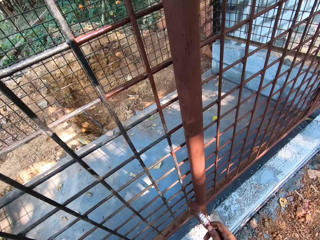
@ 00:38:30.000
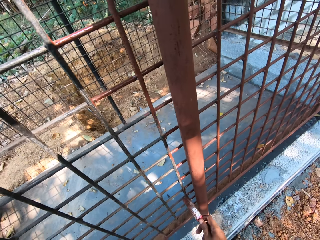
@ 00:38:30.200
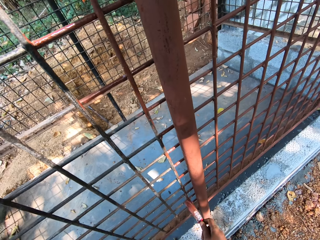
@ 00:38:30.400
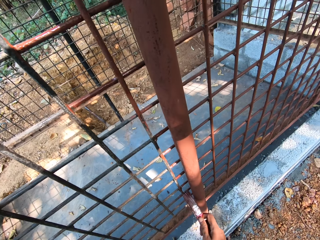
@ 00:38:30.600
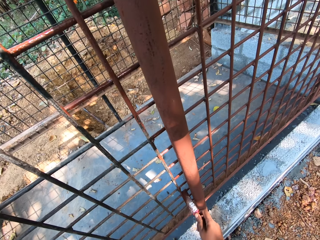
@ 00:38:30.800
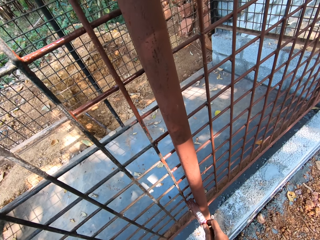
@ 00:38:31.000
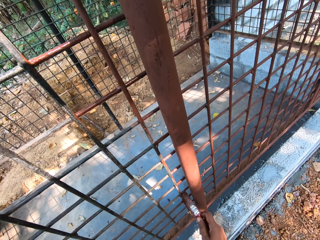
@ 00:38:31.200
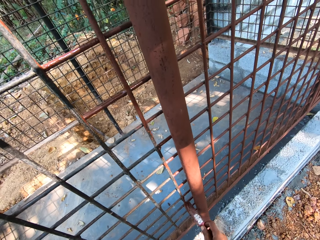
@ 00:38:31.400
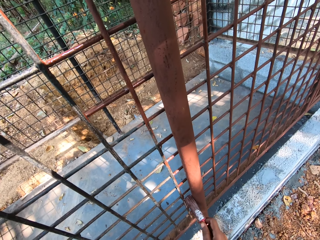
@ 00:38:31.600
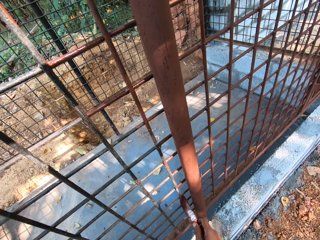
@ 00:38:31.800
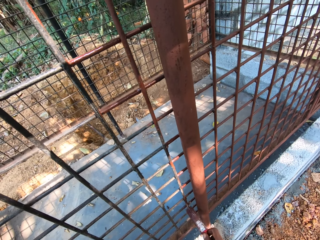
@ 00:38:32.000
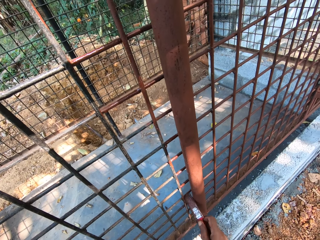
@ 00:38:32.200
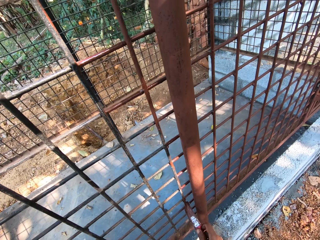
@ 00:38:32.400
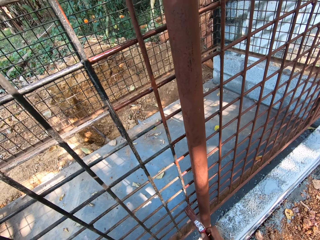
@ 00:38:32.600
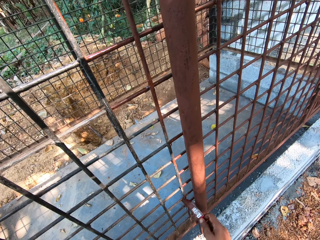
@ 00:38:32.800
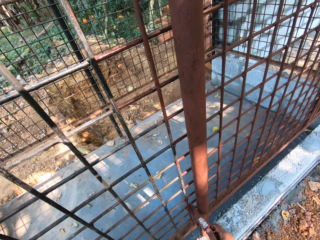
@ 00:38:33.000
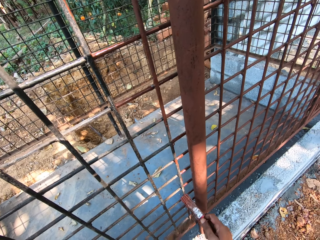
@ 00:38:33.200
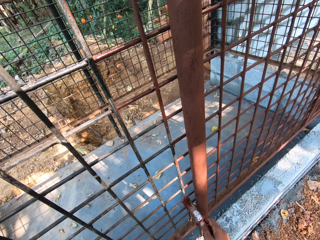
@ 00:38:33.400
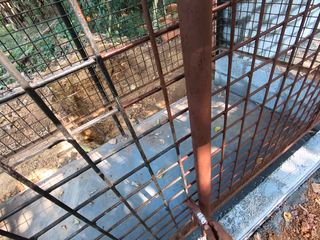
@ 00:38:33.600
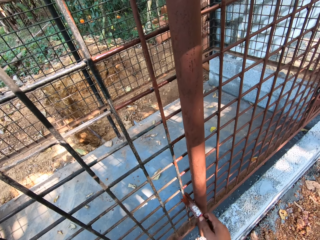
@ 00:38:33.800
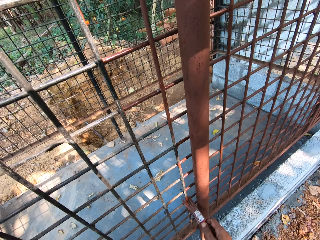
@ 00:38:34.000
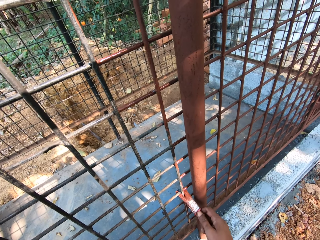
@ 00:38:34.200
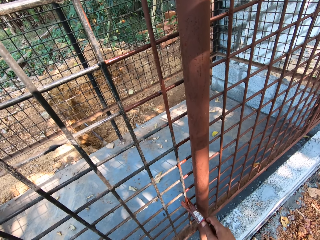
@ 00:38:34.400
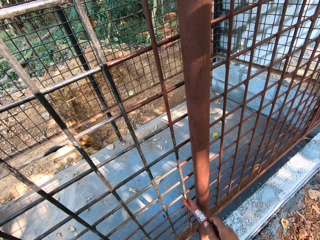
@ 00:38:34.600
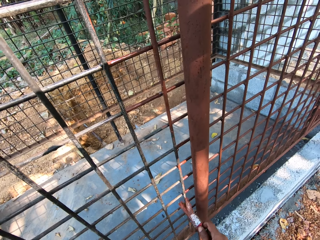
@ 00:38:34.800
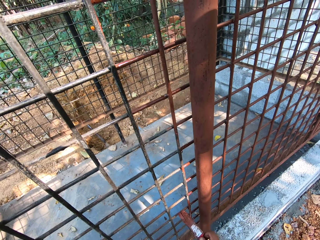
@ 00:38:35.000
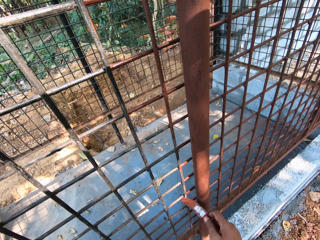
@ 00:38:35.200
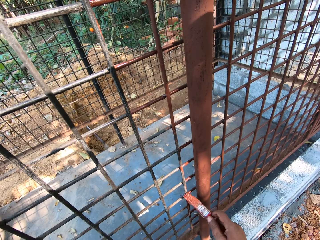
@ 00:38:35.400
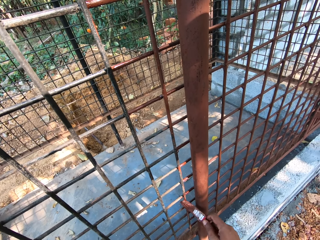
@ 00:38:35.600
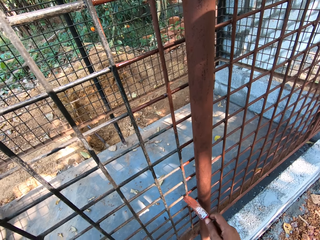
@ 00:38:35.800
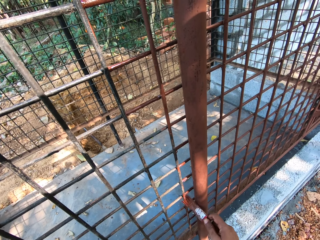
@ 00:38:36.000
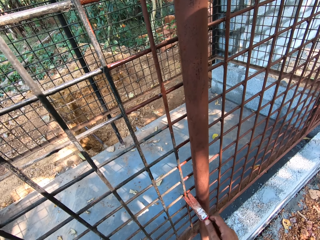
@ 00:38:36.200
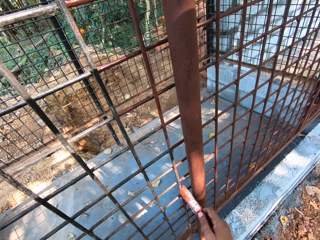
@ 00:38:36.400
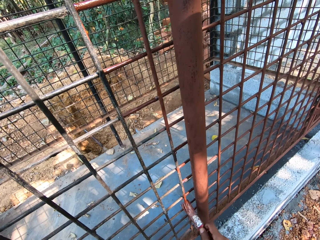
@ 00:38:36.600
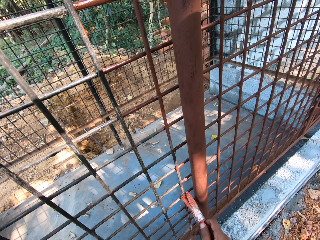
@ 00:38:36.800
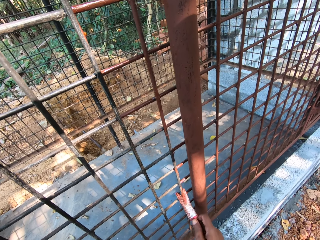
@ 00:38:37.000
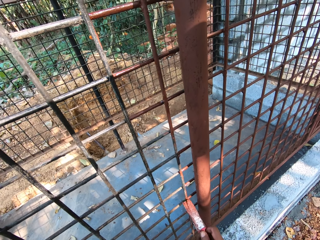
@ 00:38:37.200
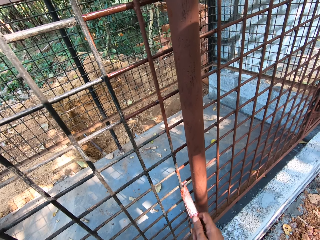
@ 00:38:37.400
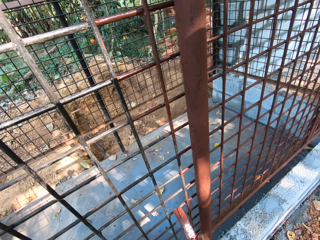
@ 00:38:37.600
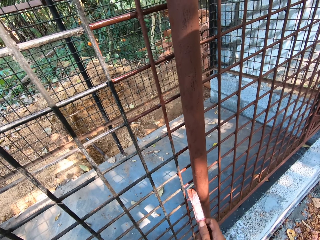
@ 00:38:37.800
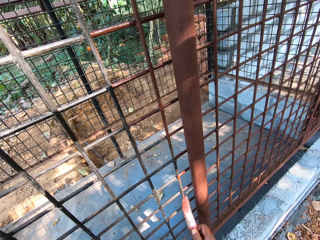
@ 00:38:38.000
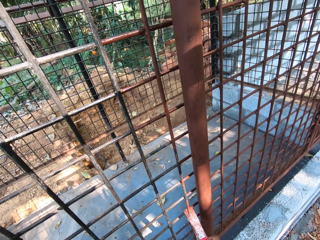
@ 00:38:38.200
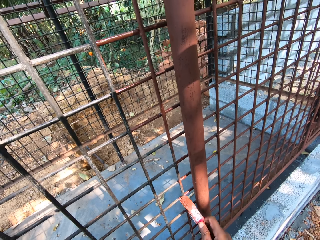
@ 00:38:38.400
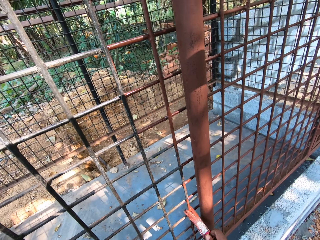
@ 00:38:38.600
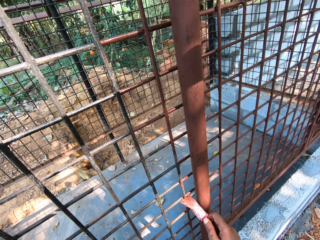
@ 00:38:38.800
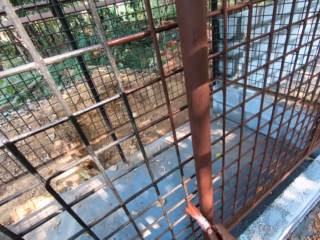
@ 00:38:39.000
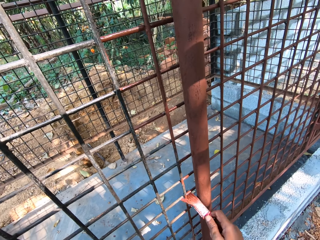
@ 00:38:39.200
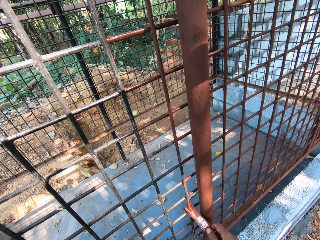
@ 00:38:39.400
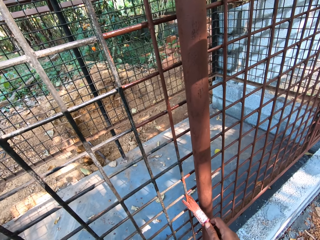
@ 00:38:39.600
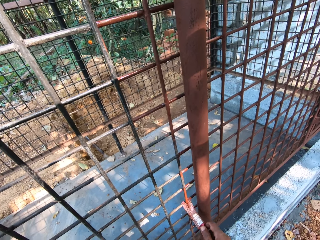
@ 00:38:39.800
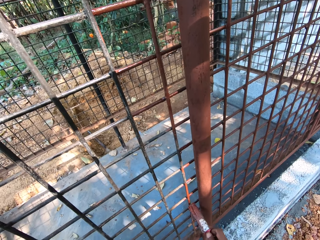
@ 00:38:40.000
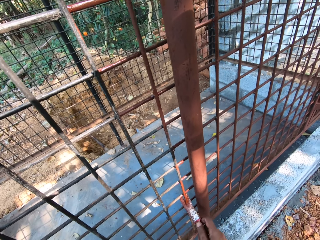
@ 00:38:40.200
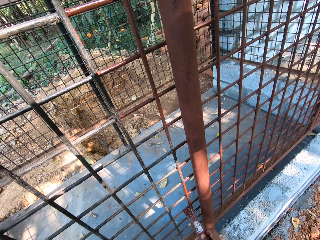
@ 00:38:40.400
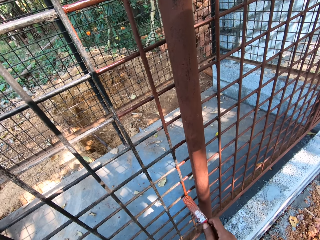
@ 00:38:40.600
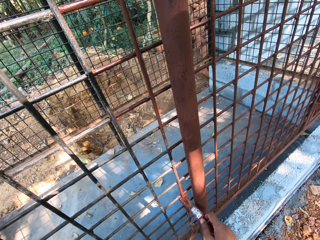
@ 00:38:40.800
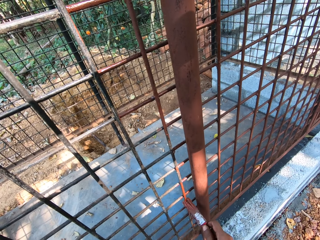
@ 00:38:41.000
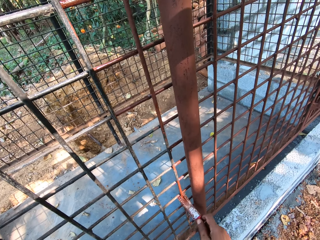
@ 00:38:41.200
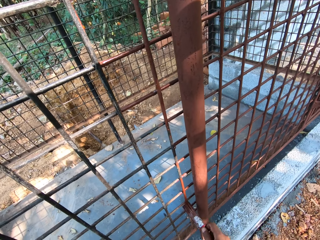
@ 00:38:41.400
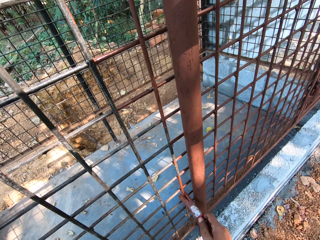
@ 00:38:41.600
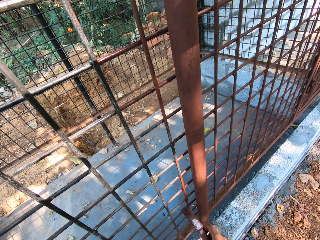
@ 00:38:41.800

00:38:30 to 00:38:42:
The camera wearer paints the iron mesh with the paintbrush in his right hand.

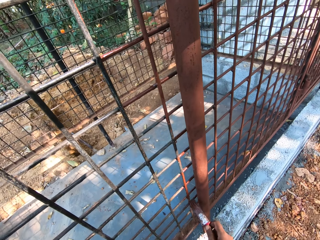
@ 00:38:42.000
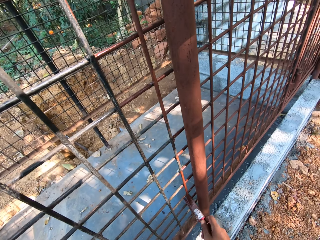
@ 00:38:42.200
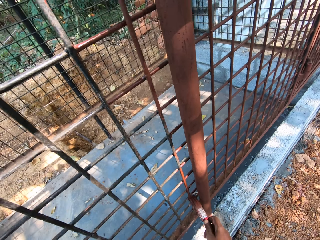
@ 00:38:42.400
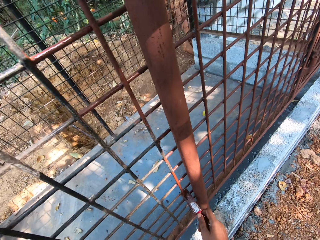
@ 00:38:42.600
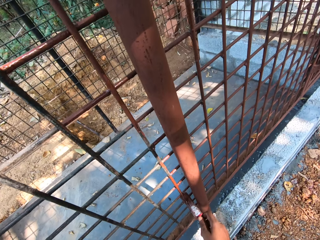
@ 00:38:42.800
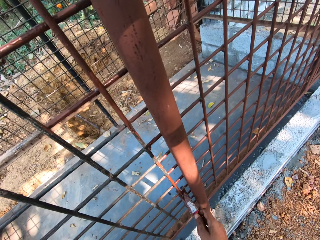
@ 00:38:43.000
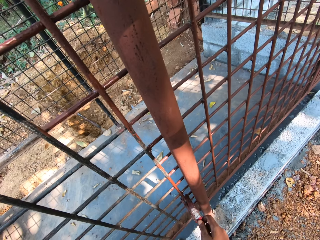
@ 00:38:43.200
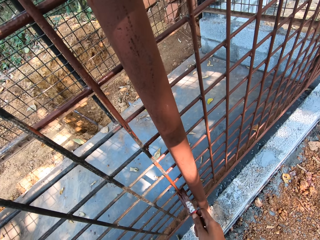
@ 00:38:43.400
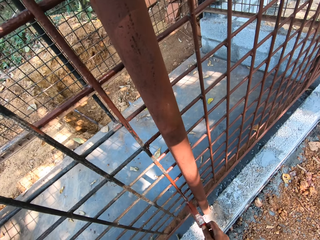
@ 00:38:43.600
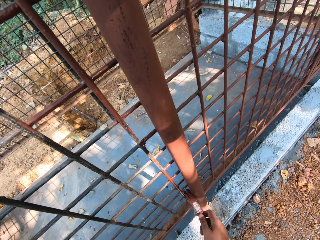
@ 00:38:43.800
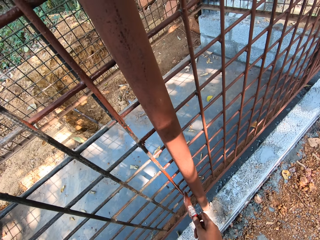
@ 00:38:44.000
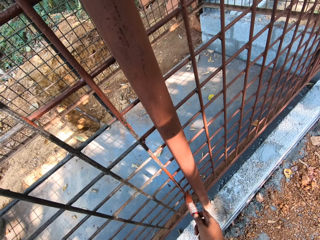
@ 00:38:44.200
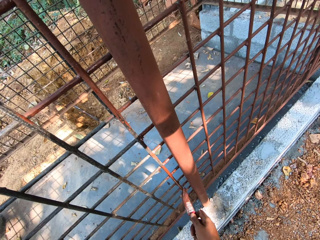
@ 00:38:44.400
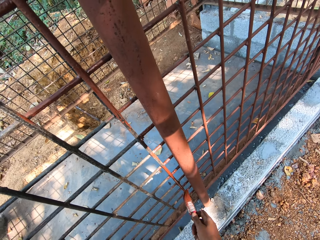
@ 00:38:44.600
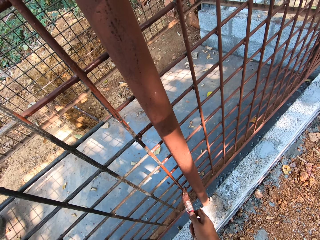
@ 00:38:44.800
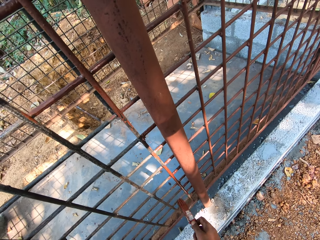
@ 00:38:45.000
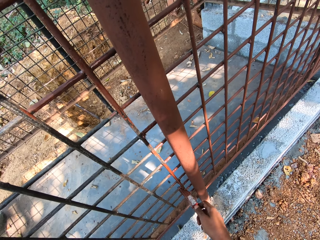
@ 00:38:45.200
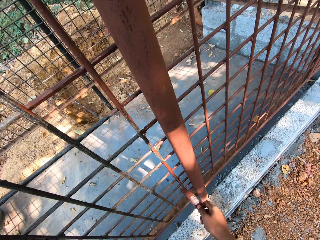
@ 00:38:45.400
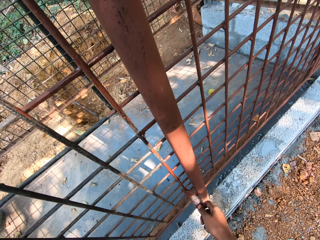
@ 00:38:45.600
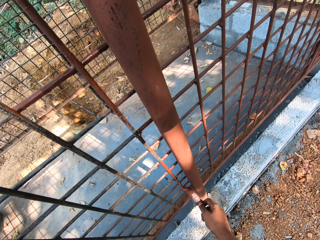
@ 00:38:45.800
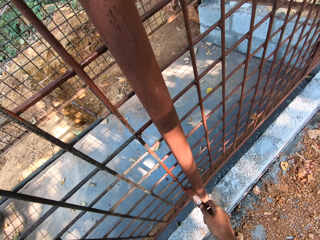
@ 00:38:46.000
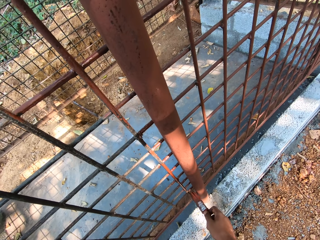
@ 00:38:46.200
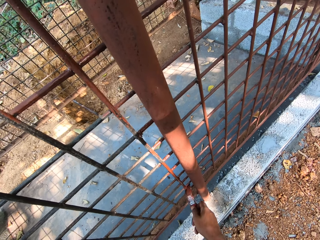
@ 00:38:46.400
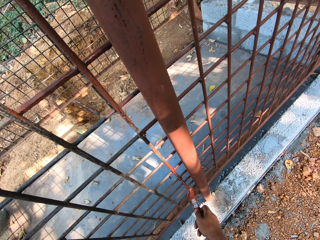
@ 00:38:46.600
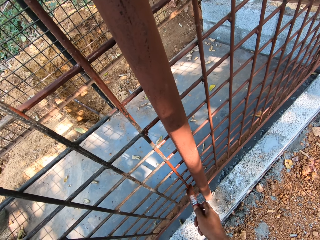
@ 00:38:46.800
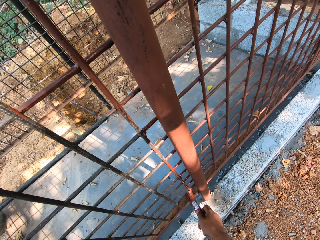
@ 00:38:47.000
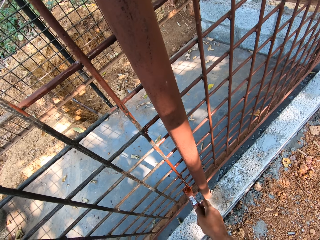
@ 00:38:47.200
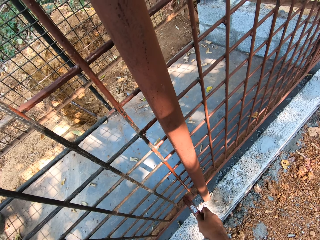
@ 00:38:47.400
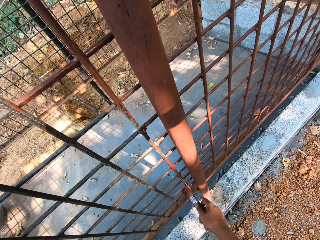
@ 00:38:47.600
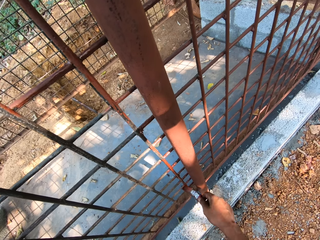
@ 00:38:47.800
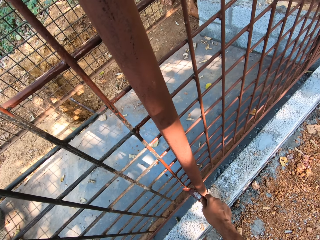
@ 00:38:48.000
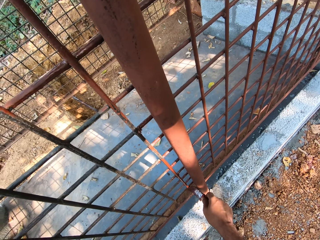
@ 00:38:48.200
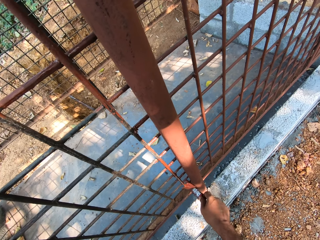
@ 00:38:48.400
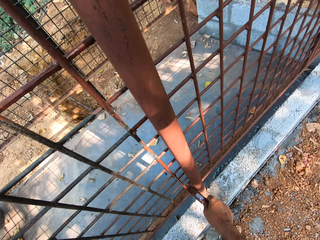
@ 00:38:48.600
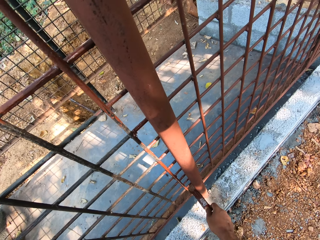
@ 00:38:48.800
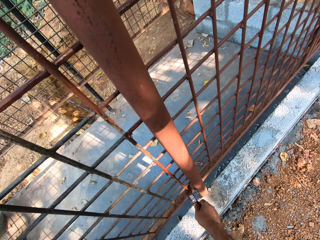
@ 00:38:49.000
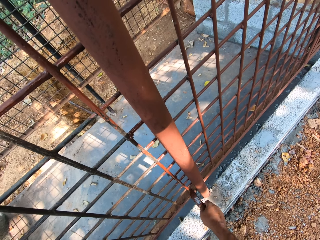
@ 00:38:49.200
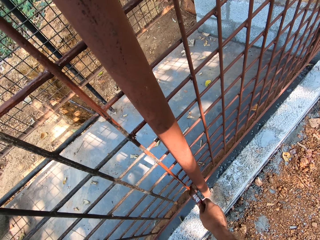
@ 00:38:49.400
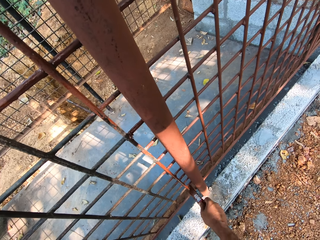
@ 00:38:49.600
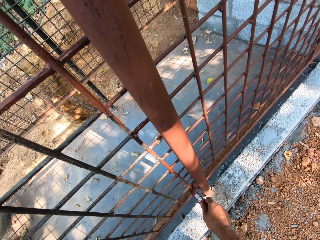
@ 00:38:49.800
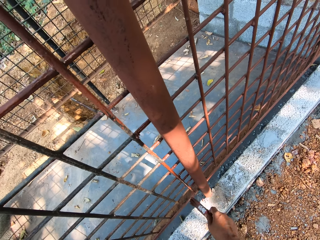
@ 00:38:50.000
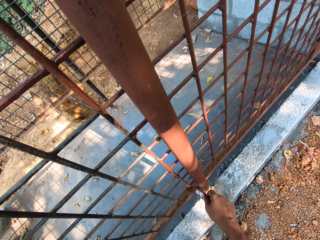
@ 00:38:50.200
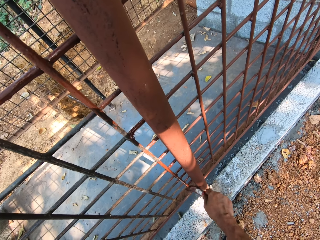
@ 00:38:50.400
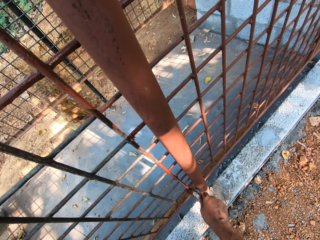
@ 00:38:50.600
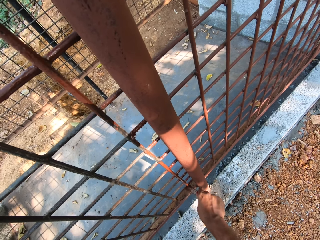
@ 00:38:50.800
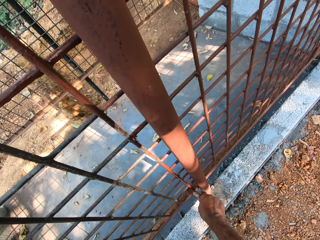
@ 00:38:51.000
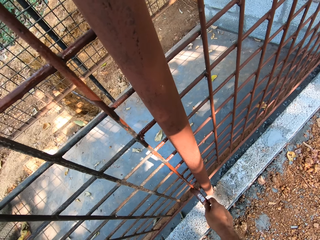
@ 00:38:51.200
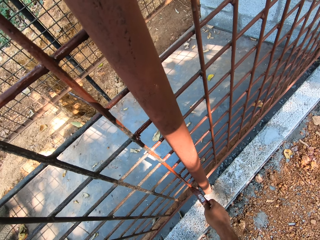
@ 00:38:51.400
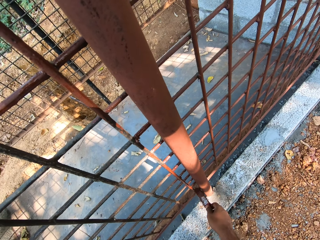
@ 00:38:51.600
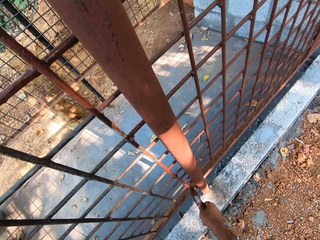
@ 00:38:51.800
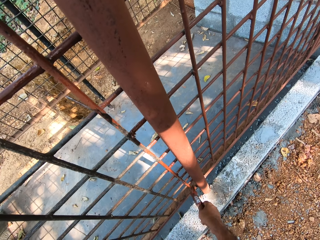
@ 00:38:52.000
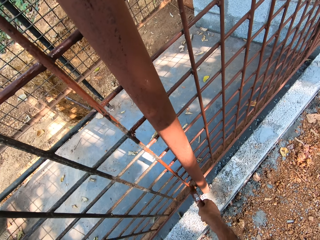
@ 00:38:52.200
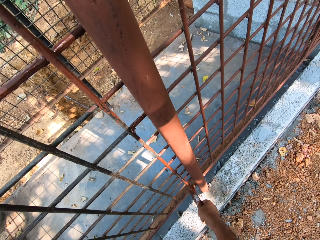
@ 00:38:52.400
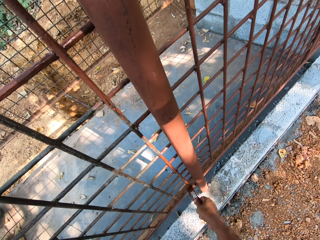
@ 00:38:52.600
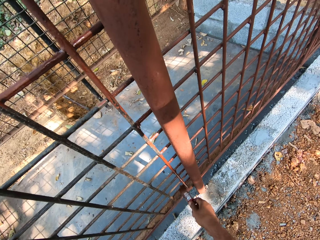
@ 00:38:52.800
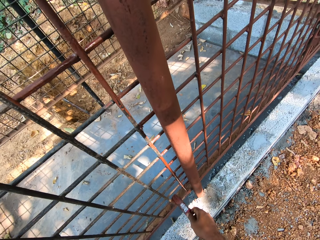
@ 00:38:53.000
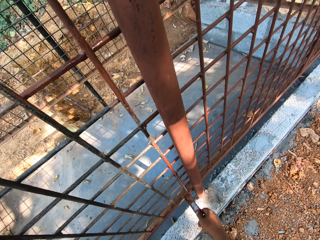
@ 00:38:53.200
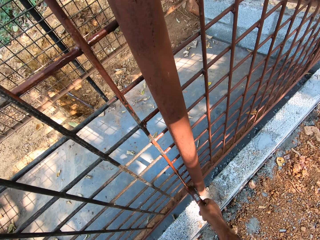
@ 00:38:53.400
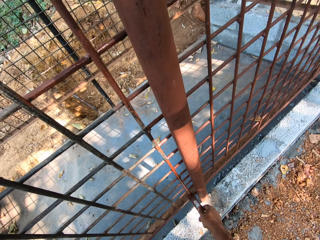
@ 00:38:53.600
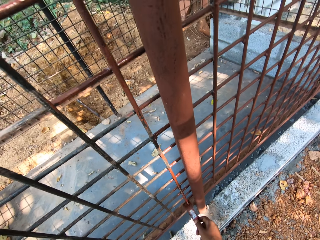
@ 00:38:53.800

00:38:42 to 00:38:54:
The camera wearer converses with a man. They paint the metal.
